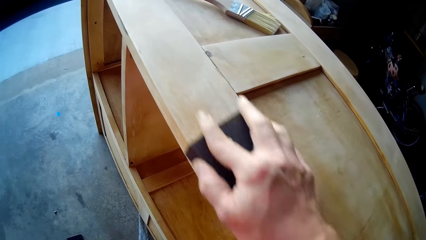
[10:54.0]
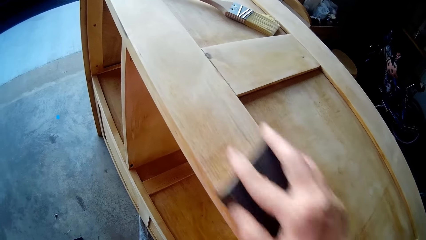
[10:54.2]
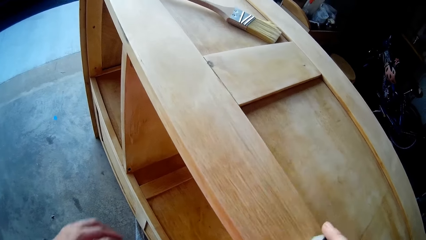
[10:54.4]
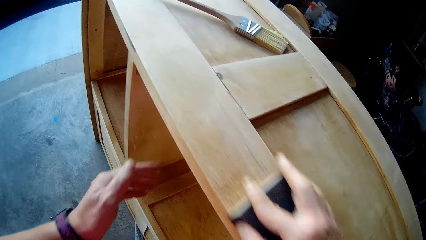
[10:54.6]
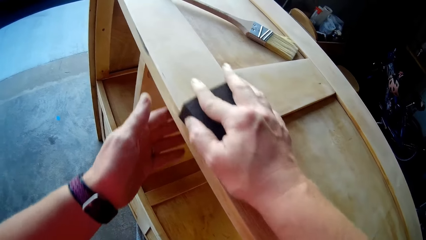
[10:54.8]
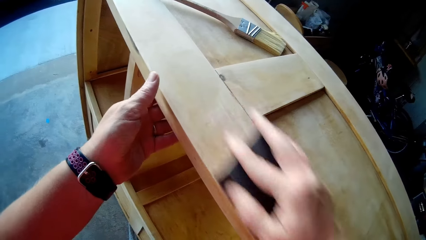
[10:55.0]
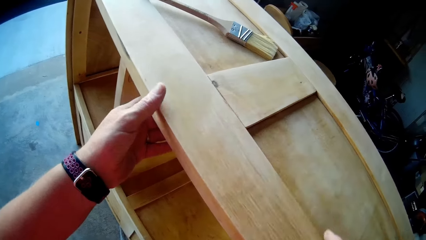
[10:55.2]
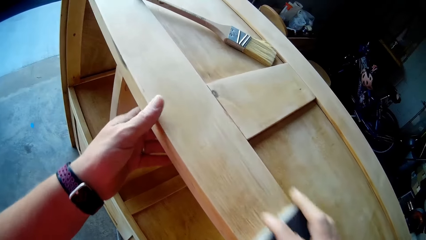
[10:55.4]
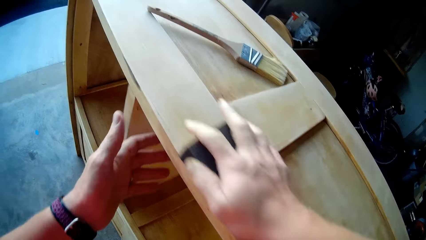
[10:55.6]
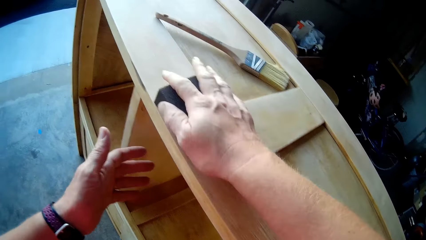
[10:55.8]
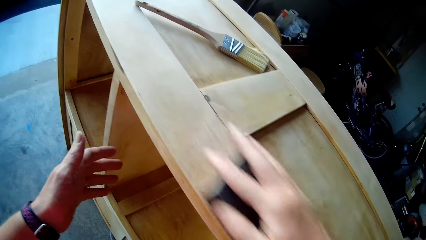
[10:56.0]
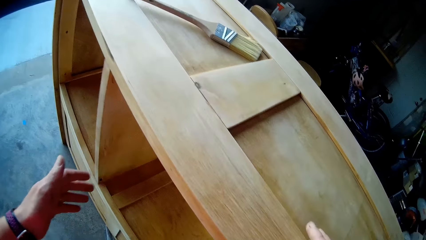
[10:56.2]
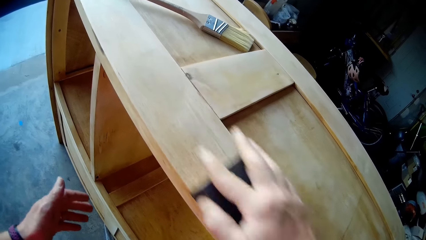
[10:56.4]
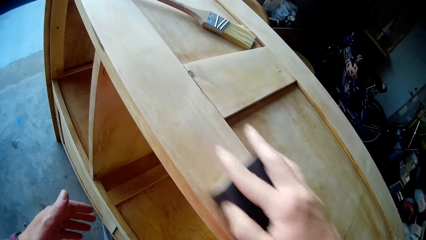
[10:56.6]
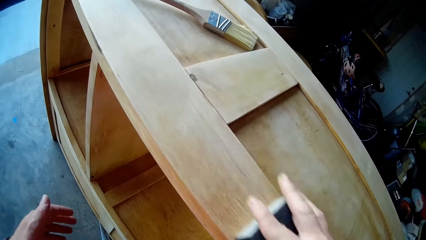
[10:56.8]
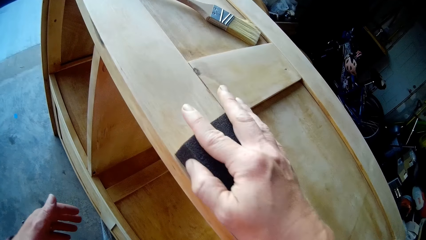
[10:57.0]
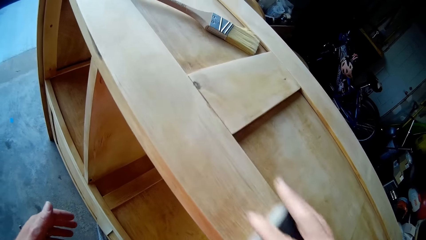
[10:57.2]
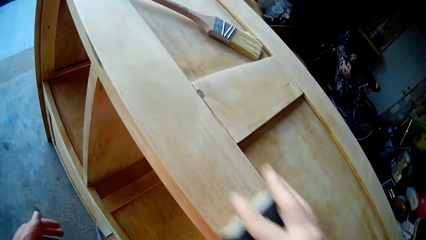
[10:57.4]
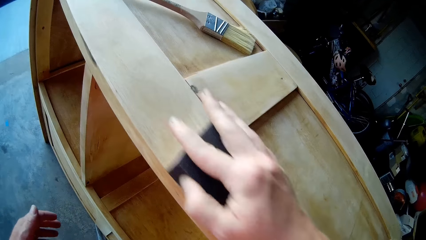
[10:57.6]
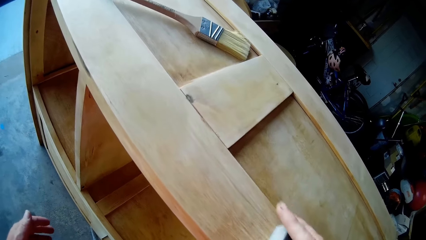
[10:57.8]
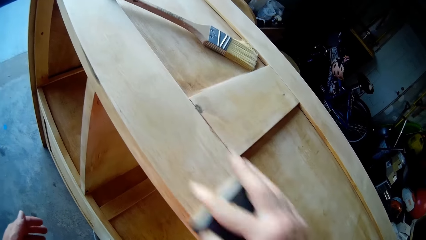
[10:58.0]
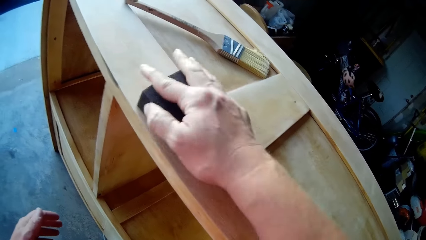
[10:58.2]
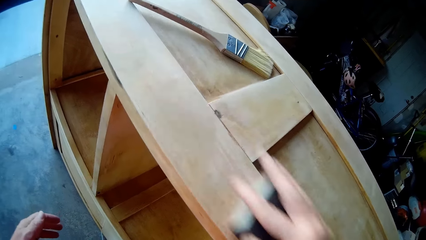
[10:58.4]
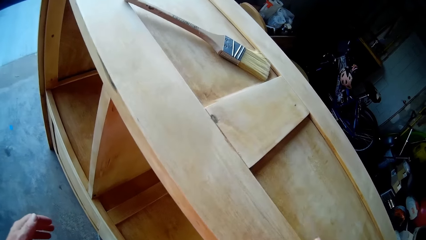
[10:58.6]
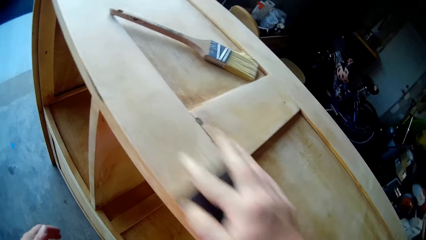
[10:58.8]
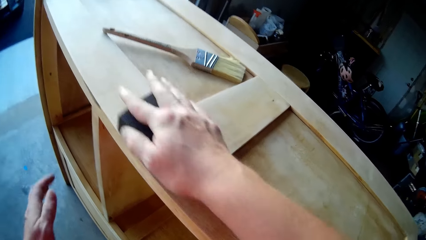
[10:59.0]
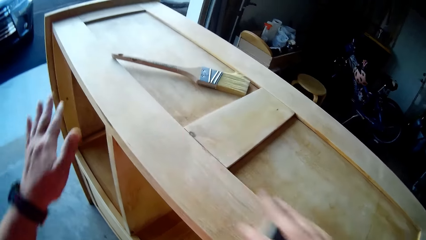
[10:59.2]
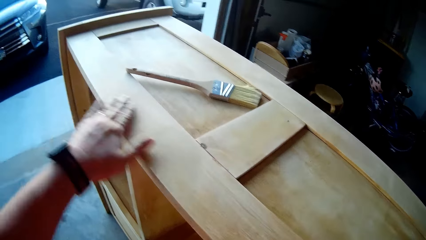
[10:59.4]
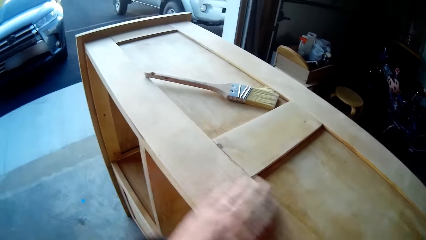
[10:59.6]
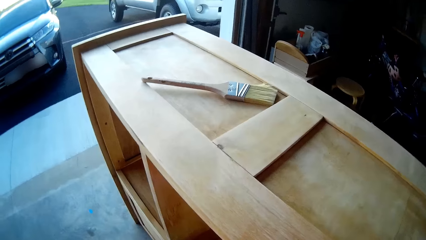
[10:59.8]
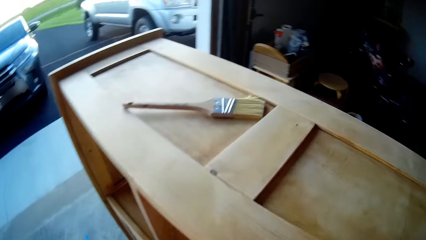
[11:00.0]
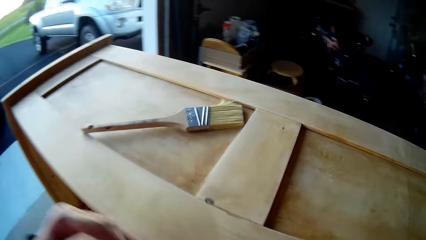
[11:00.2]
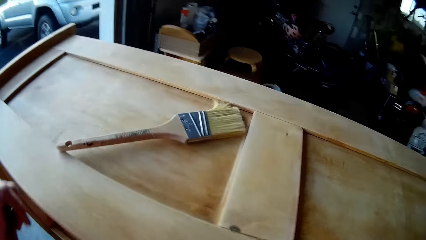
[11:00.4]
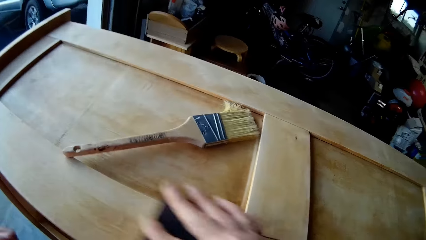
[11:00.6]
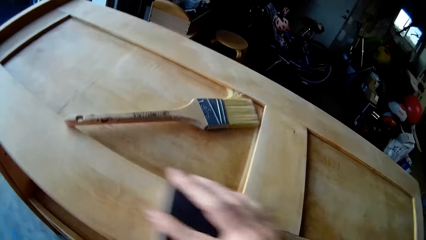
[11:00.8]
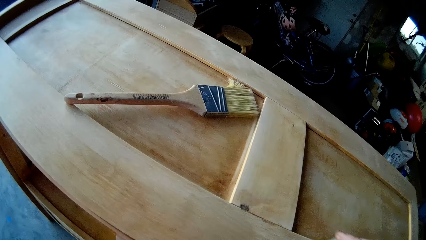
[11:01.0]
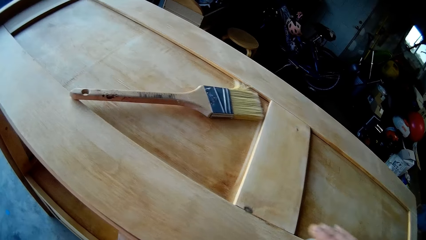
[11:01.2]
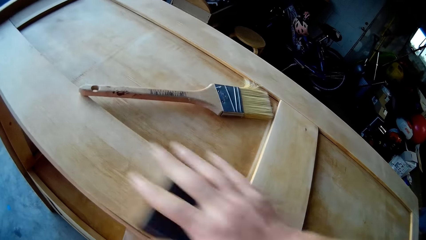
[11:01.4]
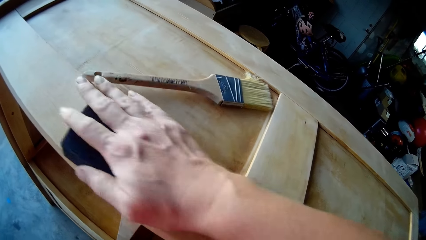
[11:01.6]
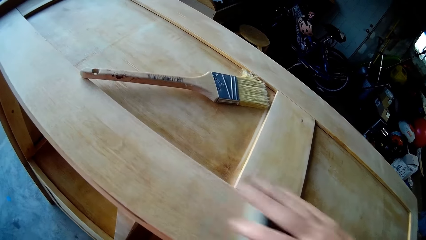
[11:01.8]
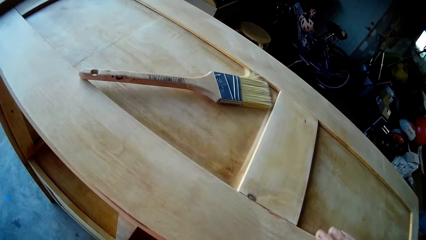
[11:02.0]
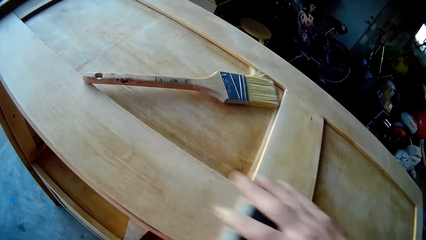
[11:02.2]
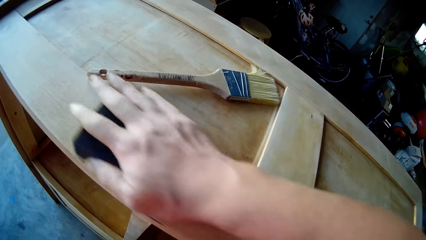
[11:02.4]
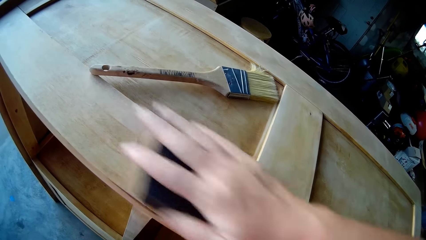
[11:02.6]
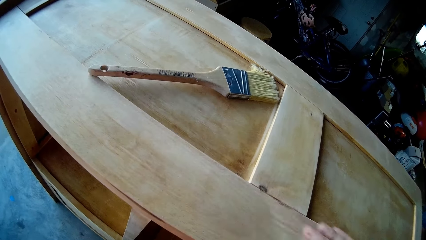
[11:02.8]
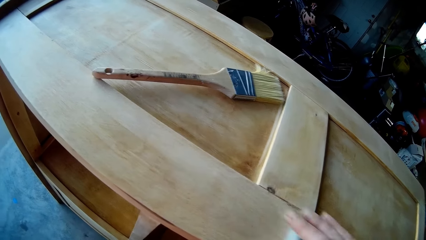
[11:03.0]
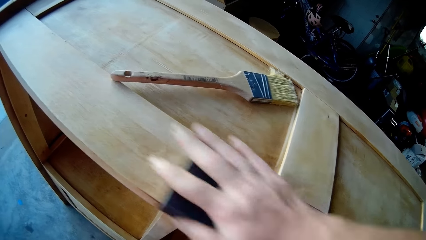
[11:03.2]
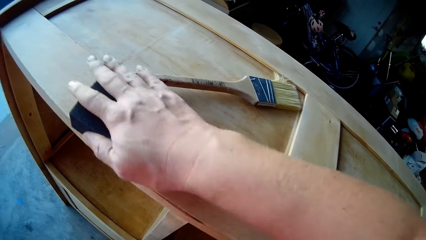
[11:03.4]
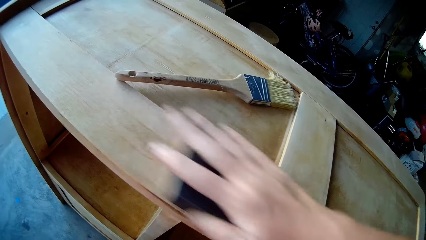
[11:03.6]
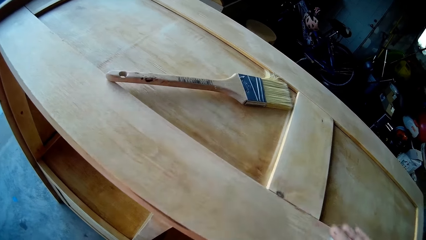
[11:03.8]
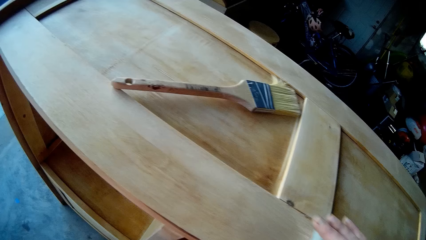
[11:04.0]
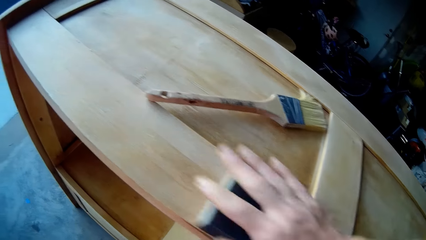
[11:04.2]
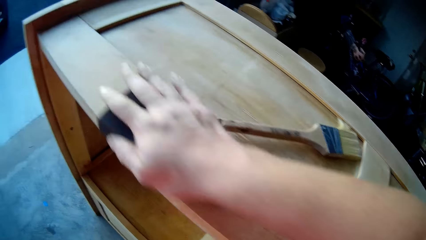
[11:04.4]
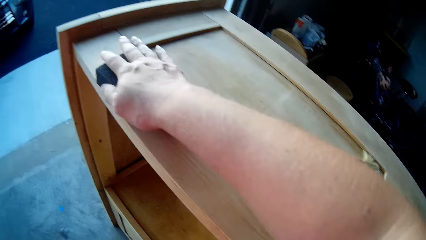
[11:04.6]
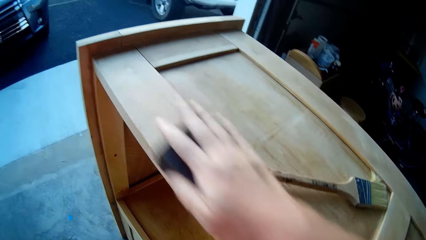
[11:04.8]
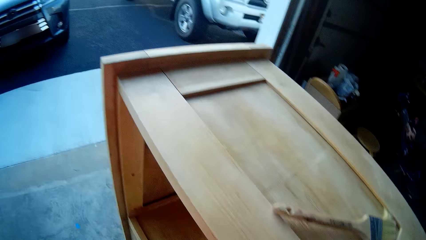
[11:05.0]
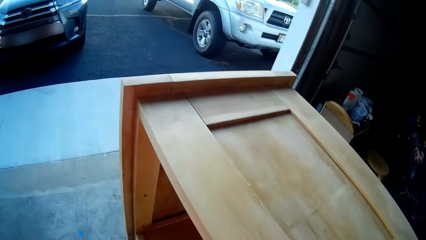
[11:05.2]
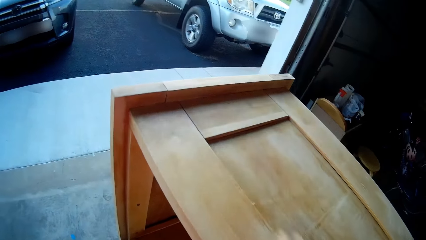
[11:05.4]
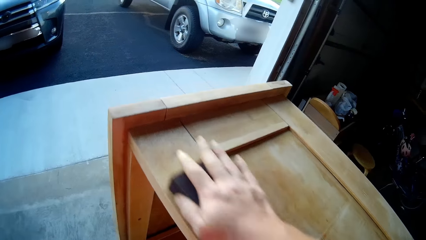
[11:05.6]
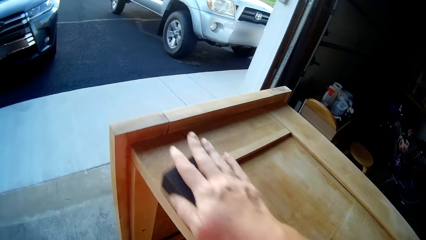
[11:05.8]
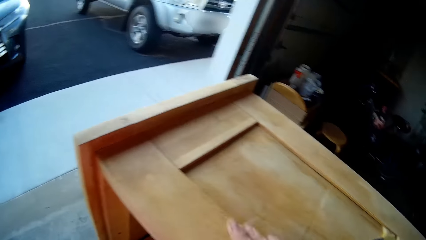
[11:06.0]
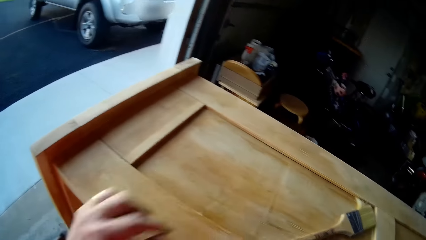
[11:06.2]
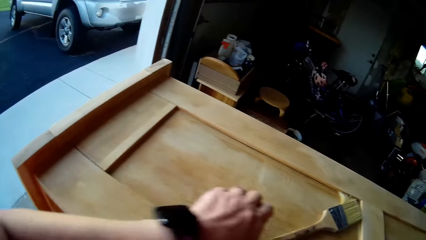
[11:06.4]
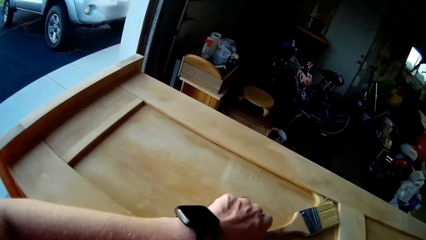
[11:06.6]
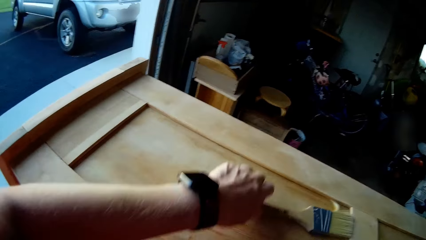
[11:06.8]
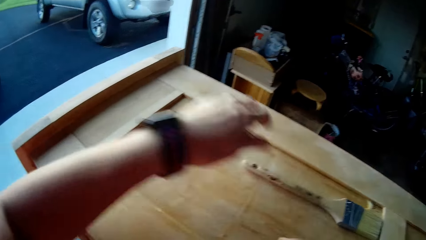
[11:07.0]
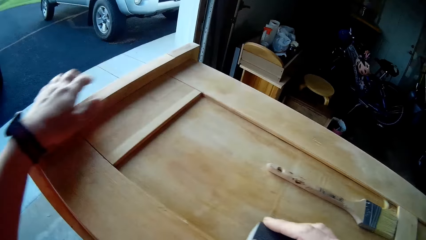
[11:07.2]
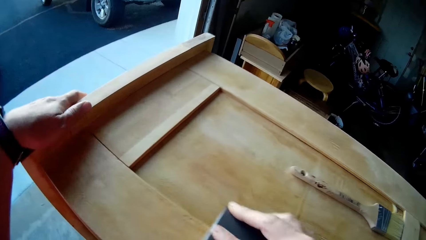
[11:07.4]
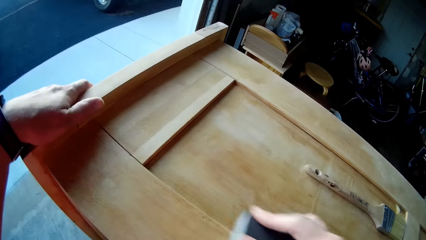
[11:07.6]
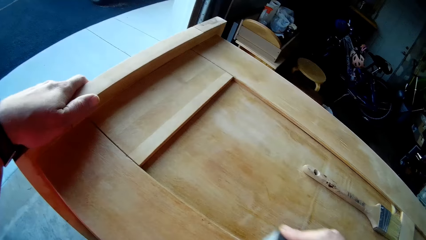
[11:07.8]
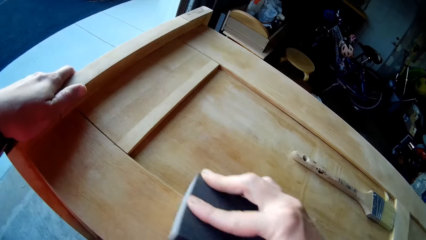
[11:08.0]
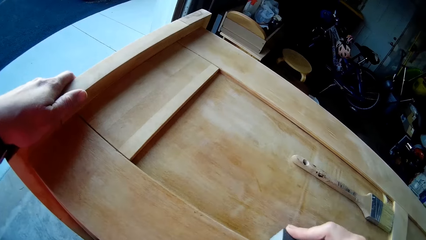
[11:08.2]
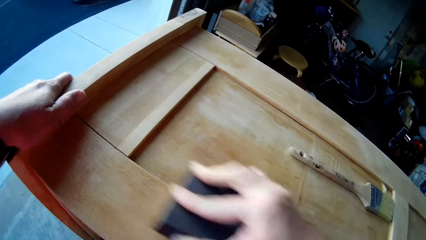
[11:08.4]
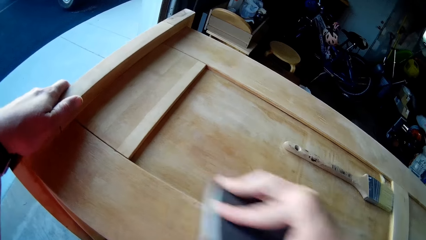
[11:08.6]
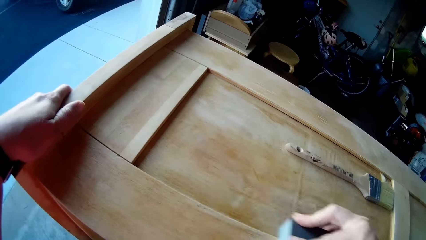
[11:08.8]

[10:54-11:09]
The camera wearer smoothens a wood with his hand. He smoothens the wood furniture with sandpaper. He holds a brush. He smoothens the wood furniture with the sandpaper.
